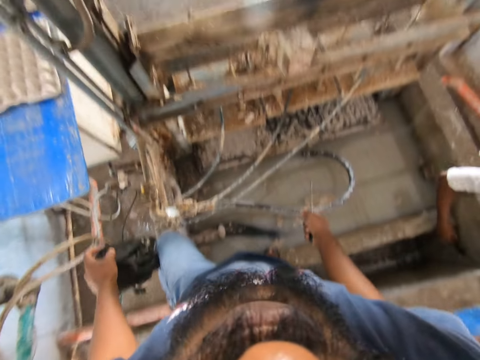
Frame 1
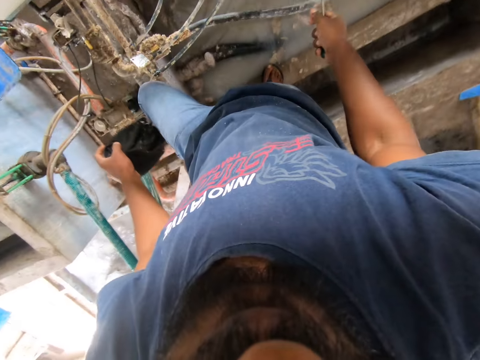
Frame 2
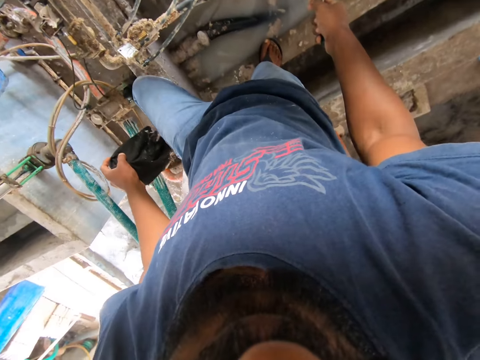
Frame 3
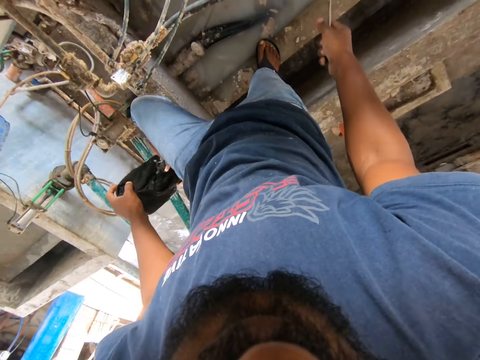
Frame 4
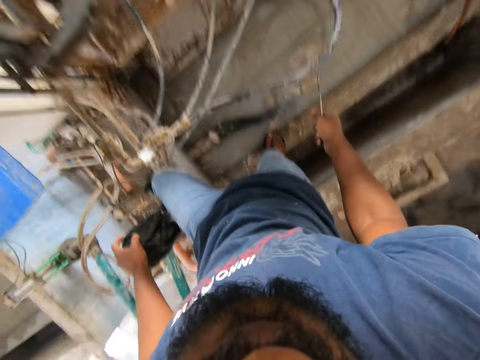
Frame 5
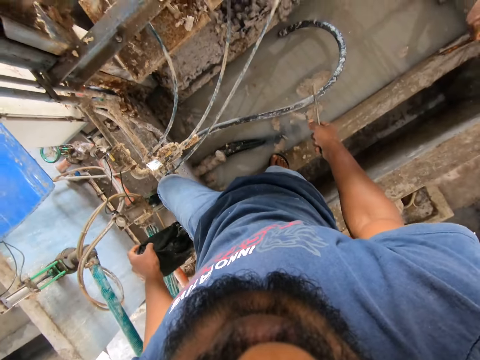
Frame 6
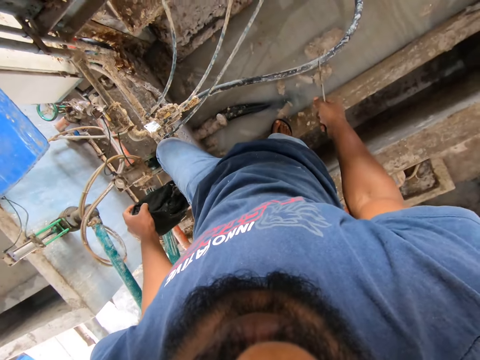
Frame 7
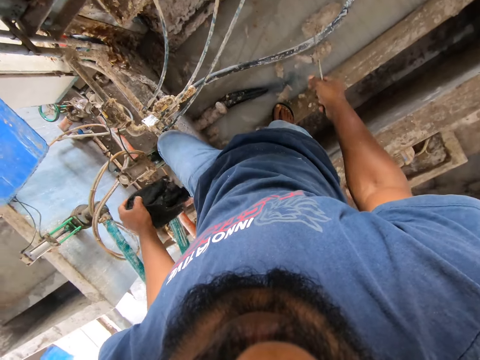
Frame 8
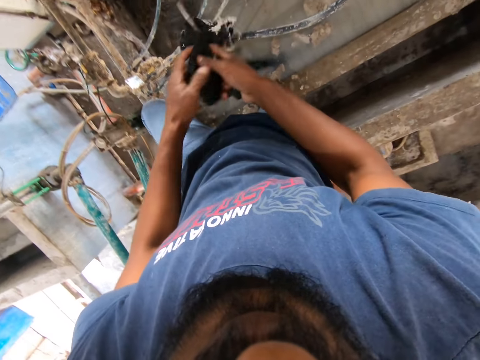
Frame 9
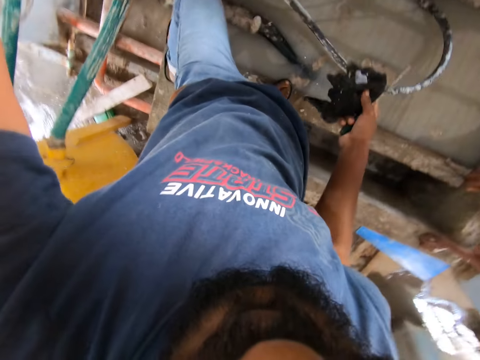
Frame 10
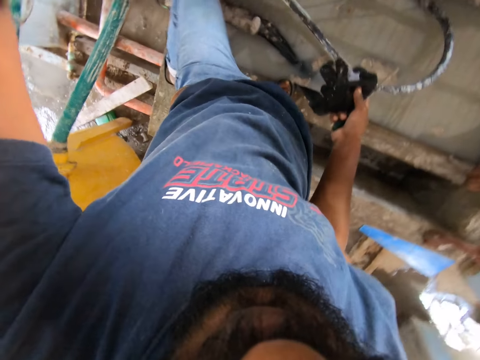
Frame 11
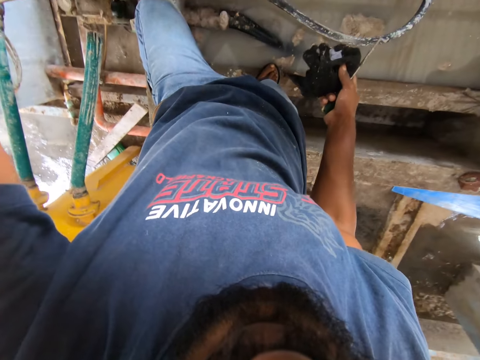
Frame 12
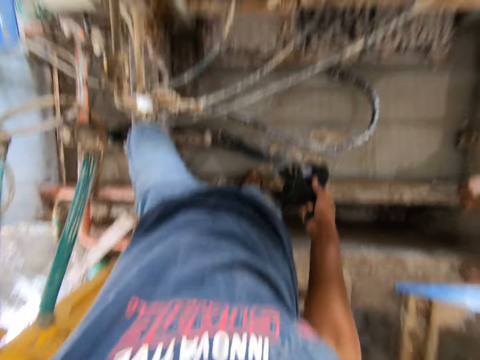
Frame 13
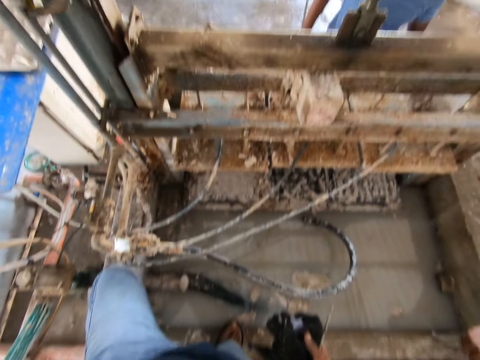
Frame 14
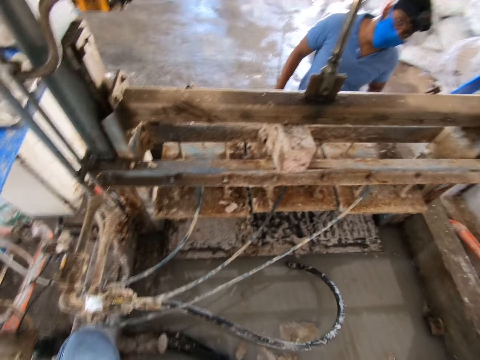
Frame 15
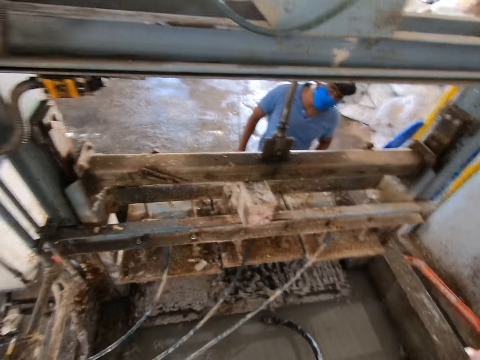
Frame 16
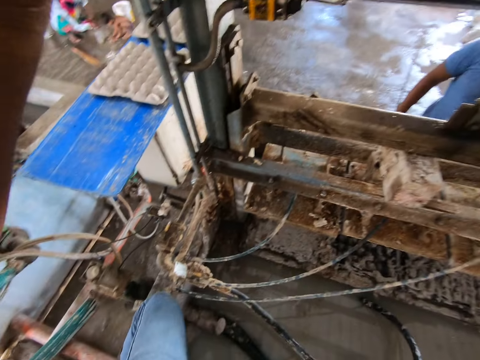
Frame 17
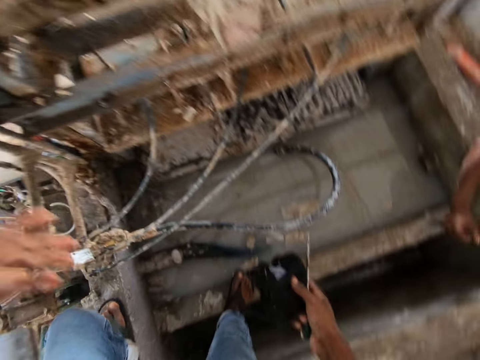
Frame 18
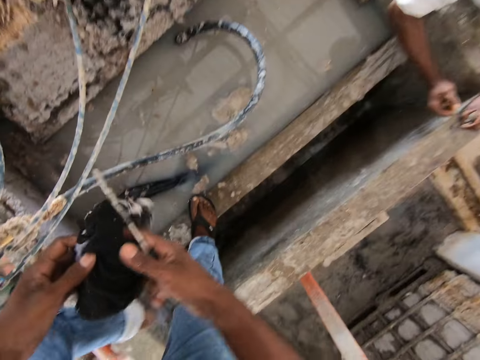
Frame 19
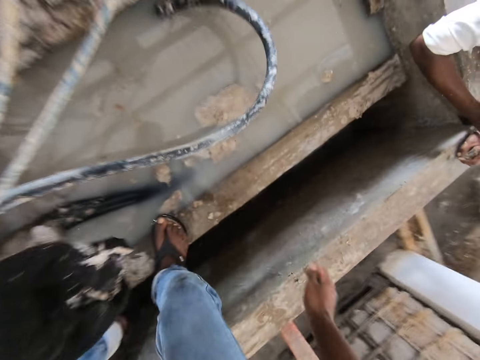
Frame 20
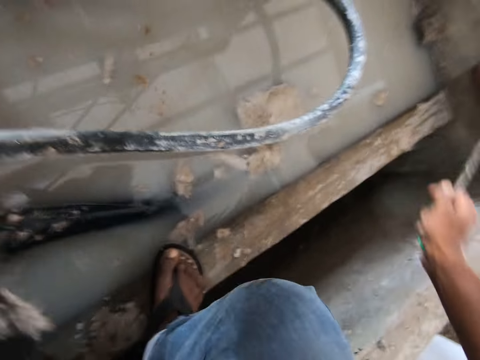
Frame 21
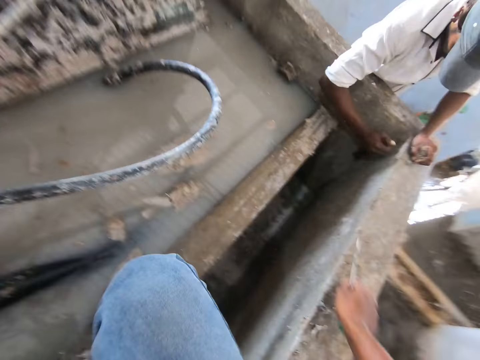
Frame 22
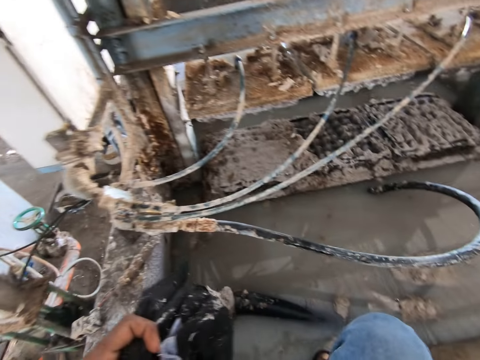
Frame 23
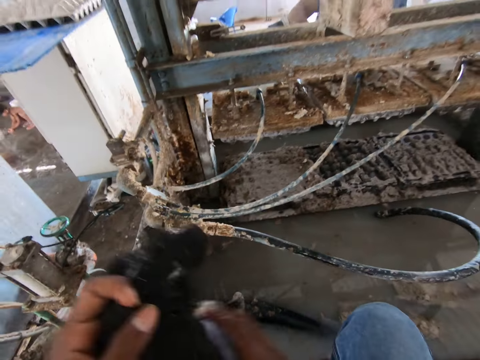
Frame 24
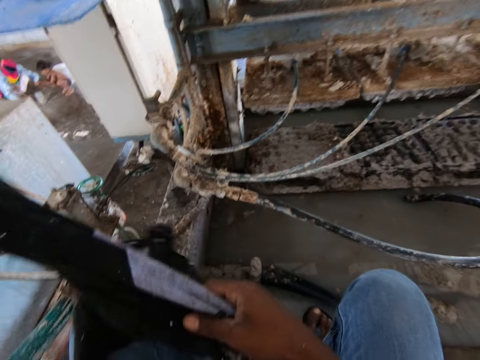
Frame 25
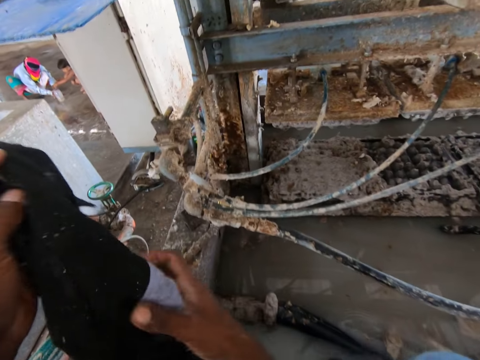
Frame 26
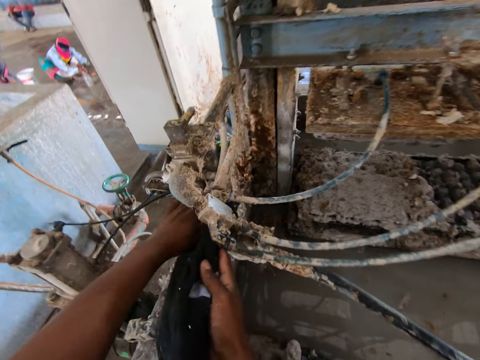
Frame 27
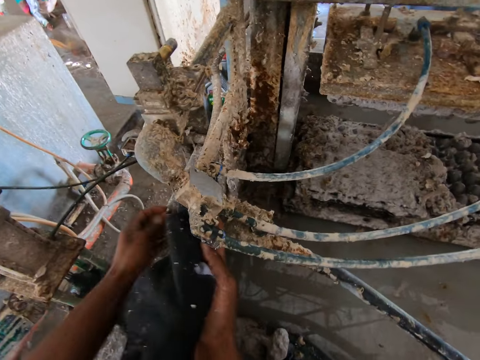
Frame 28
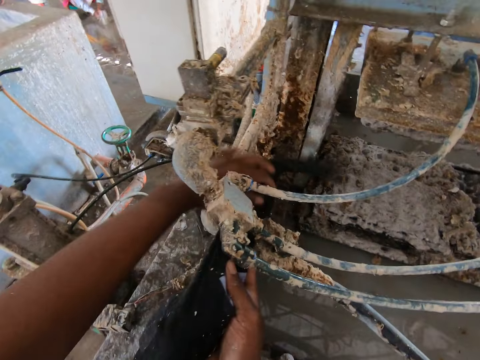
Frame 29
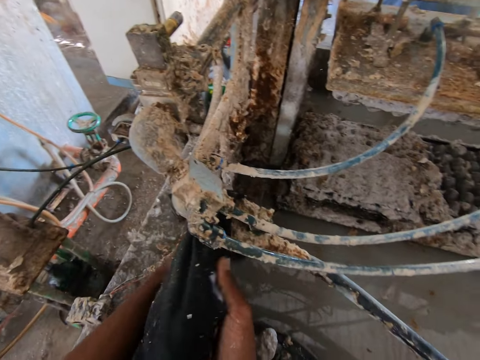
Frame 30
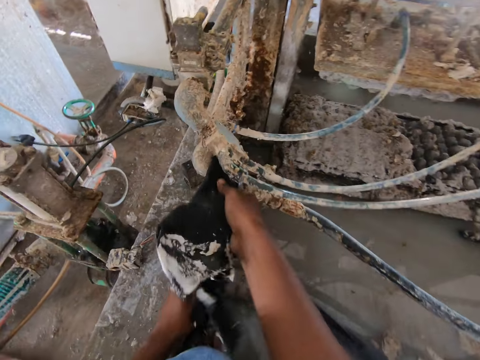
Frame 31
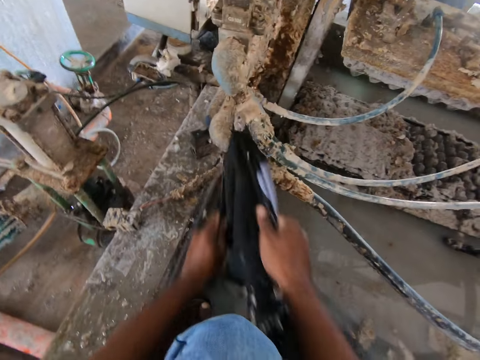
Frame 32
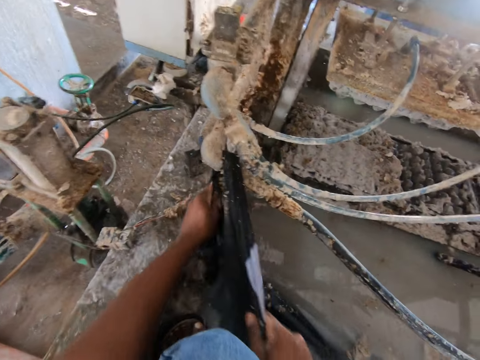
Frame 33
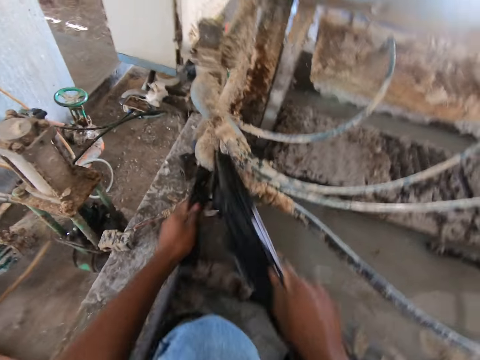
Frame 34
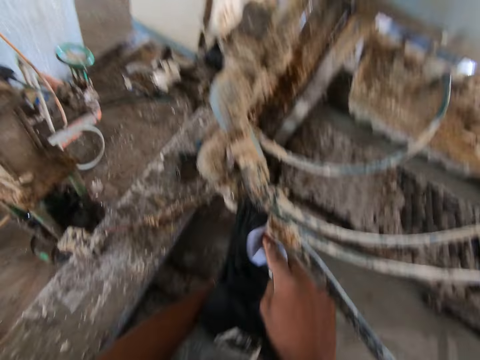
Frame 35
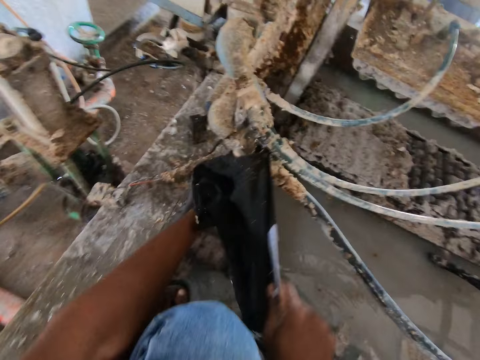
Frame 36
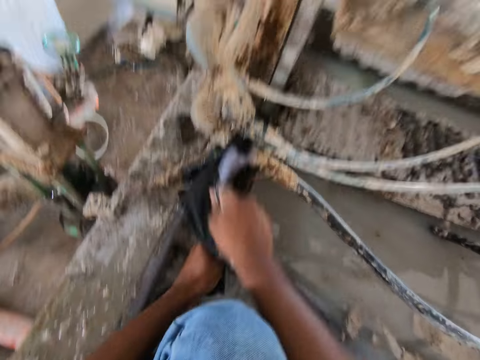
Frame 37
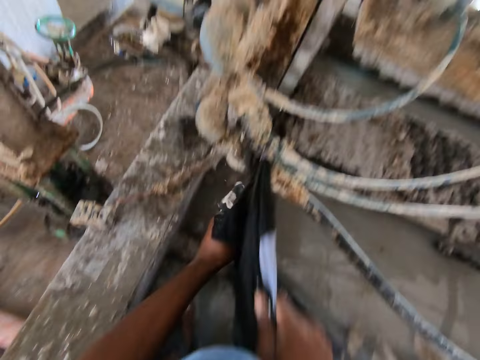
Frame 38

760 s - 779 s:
The camera wearer looks around. They change the piece of cloth from the left to the right hand. They fix the camera. They hold the cloth with both hands. A person scrapes on the block. The camera wearer puts the cloth on the machine. They wipe the metal bar or pipe with the cloth.

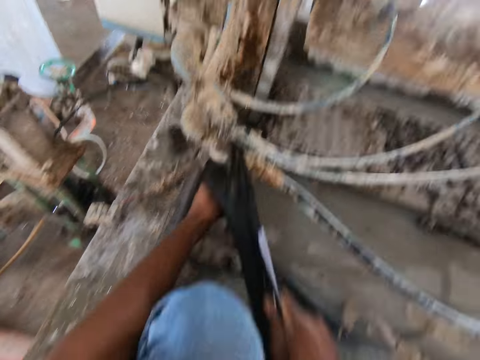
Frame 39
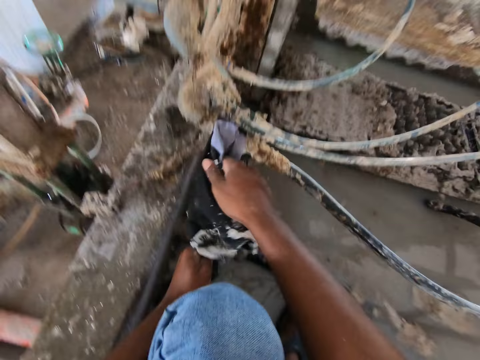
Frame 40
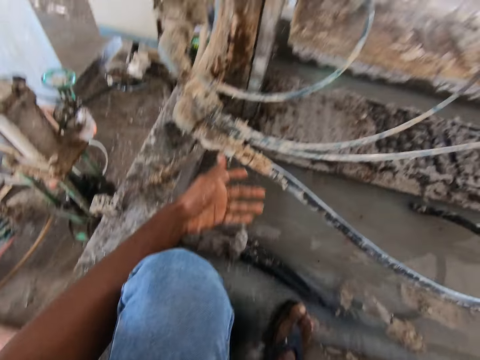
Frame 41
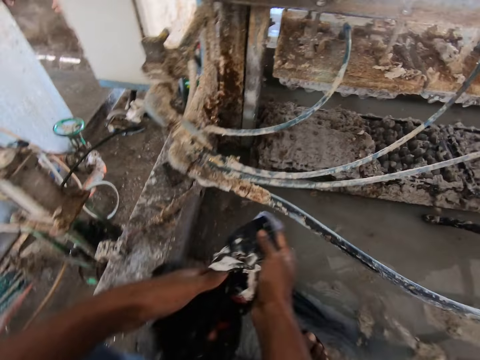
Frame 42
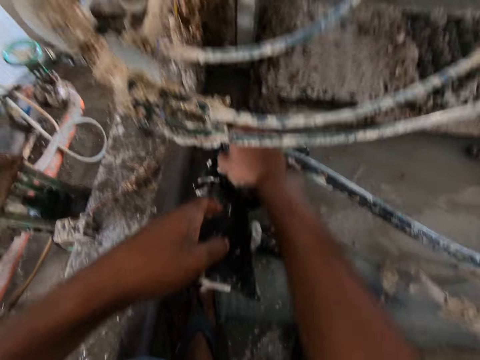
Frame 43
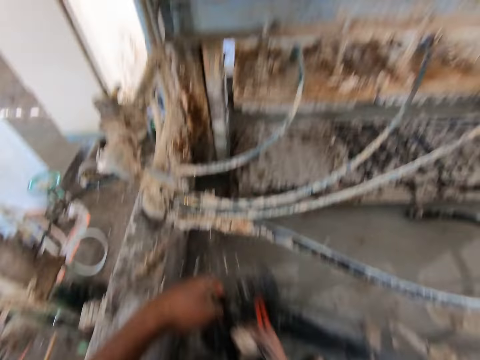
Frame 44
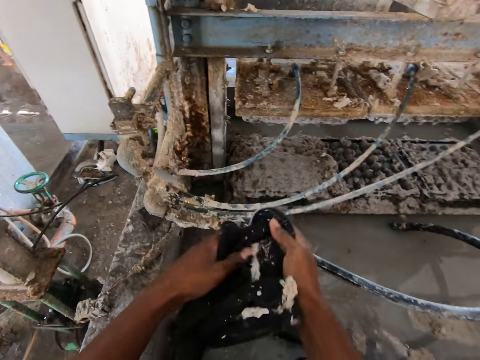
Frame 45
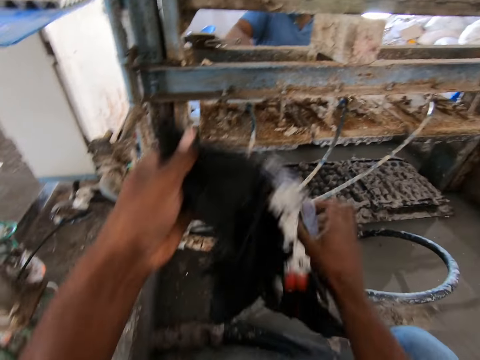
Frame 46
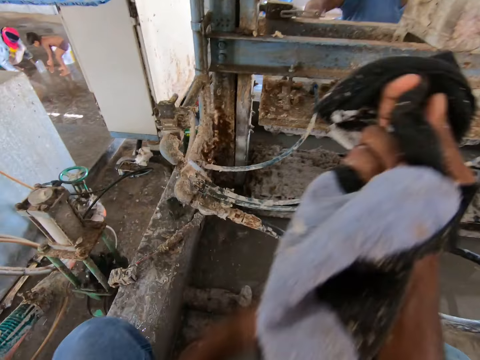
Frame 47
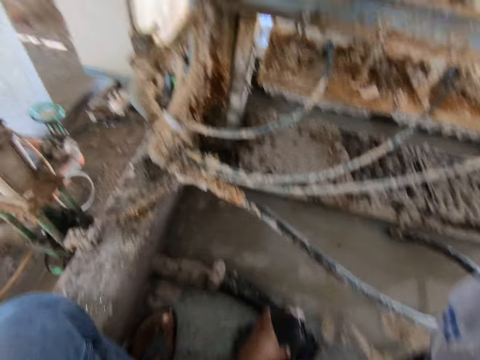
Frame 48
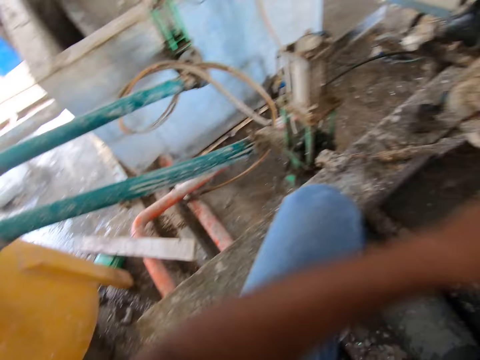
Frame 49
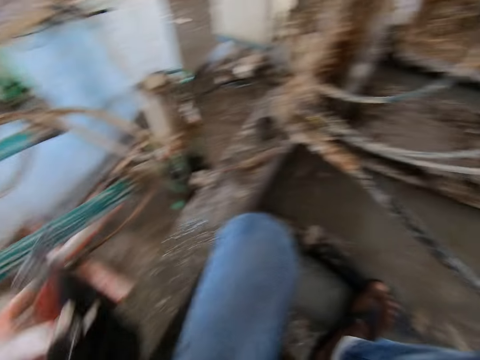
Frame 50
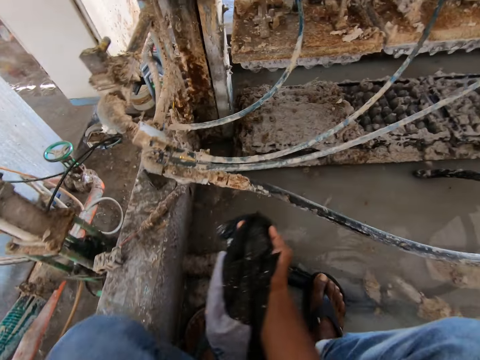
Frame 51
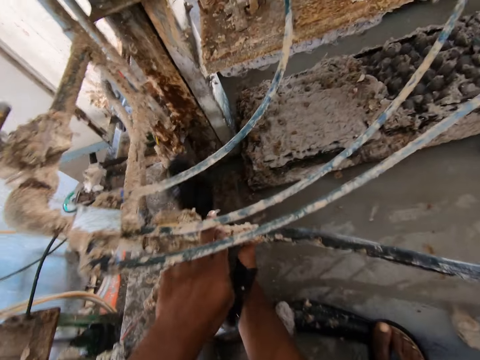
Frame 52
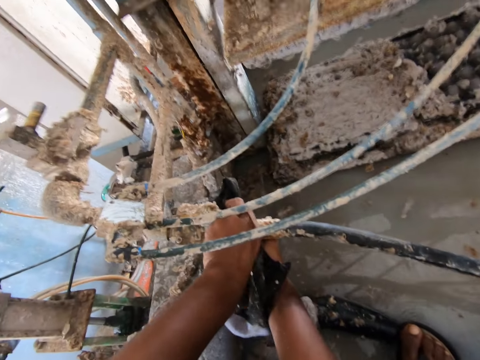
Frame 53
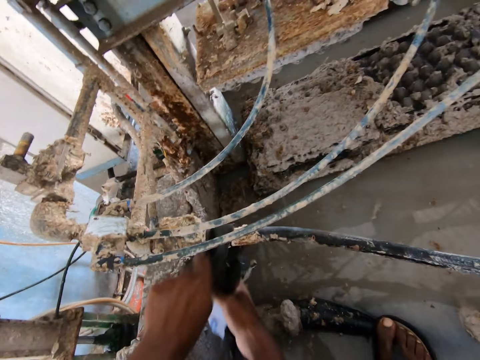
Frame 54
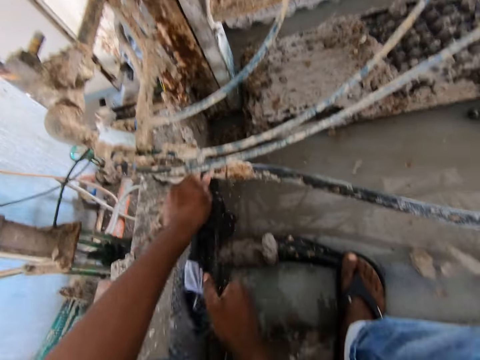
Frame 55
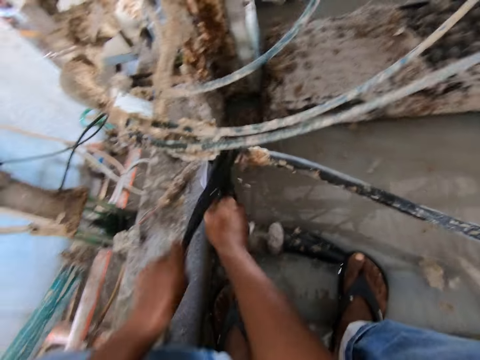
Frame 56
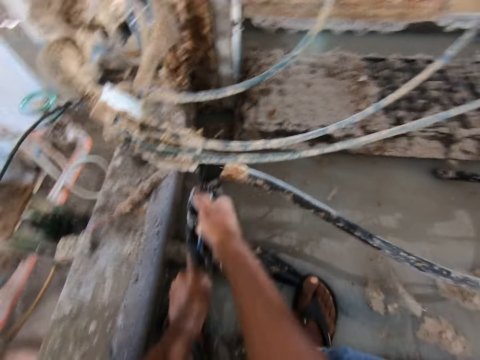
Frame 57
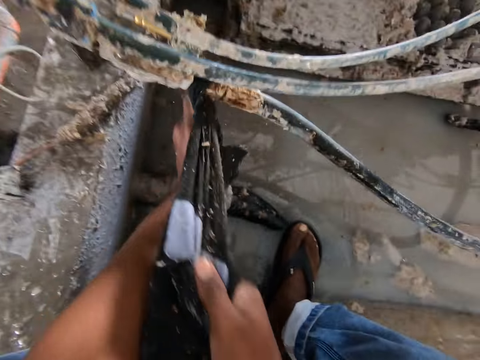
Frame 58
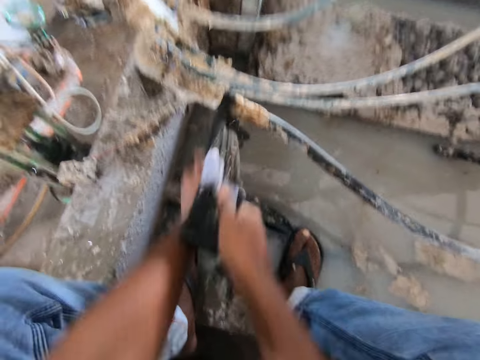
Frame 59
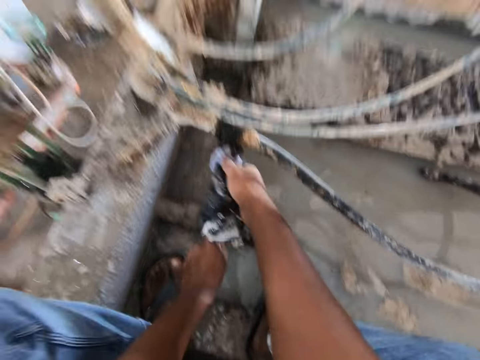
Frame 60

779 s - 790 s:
The camera wearer cleans the pipe. They lift the cloth. They check the cloth. They clean the pipe.
